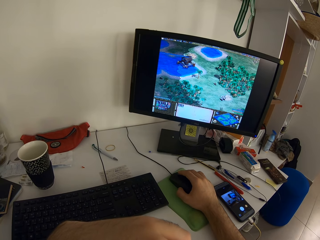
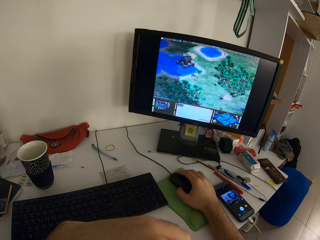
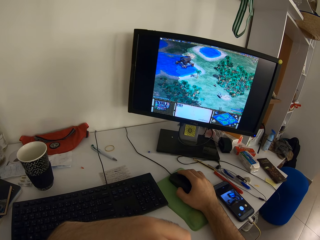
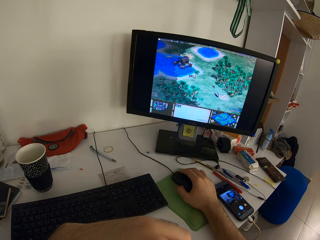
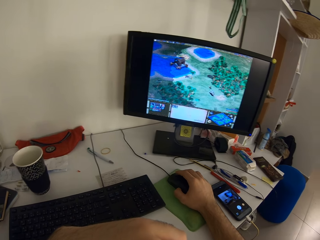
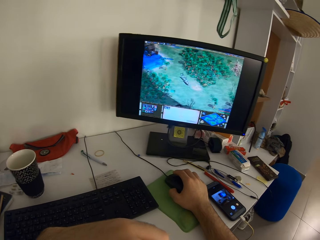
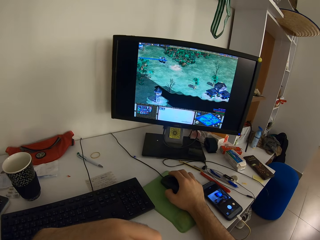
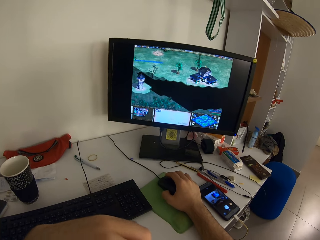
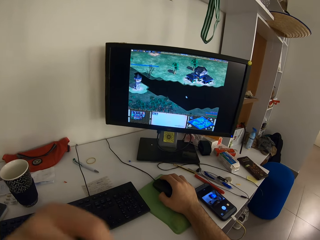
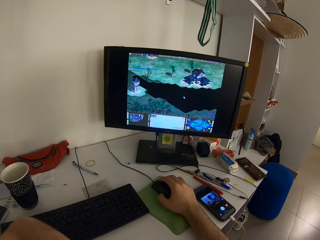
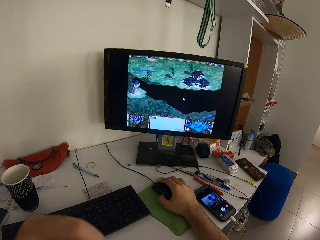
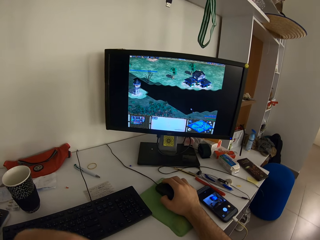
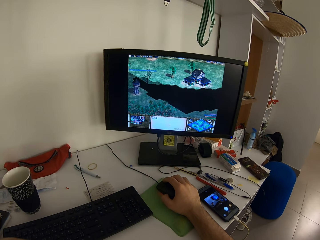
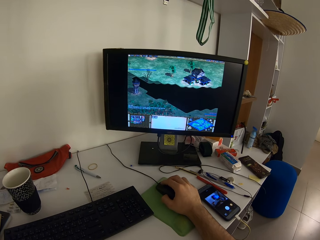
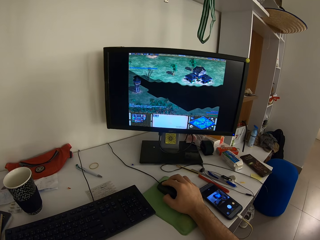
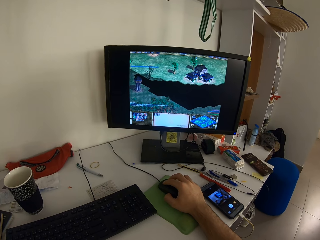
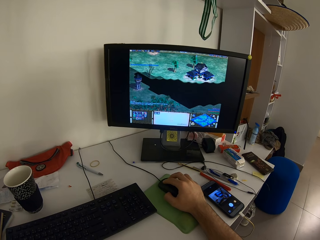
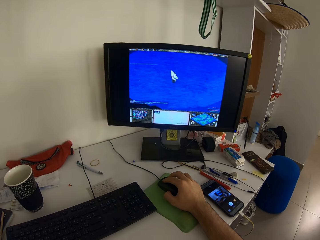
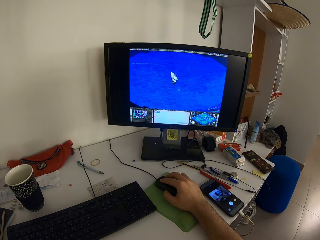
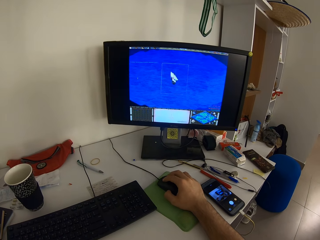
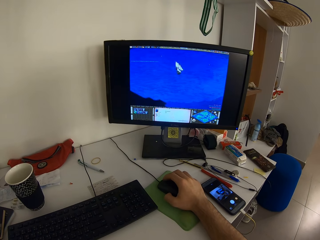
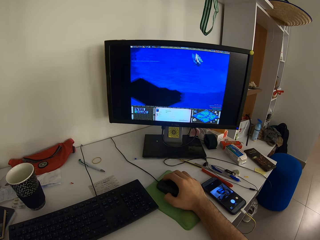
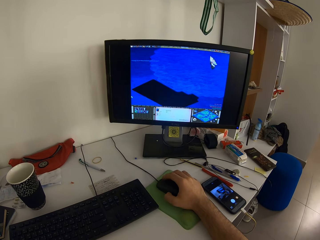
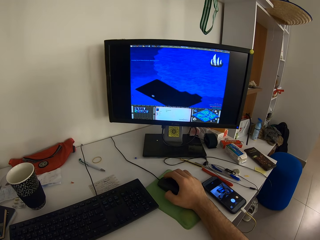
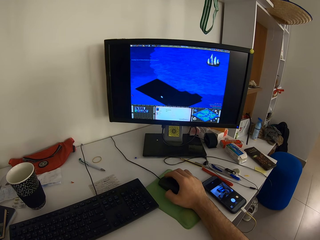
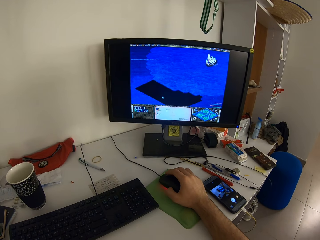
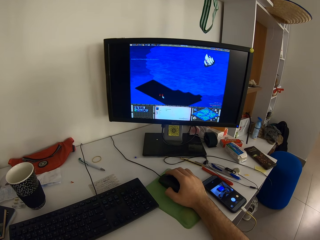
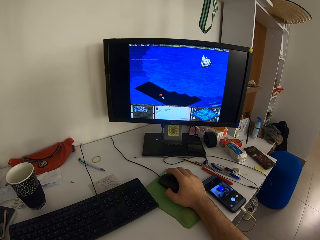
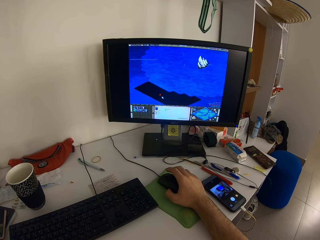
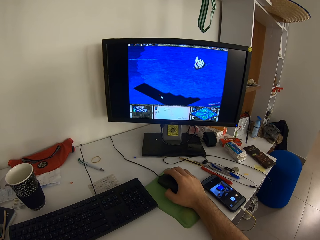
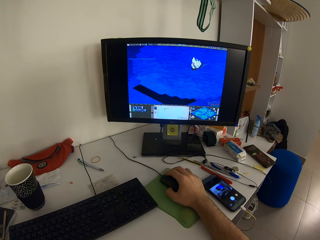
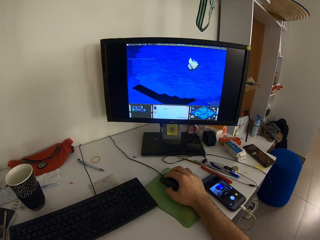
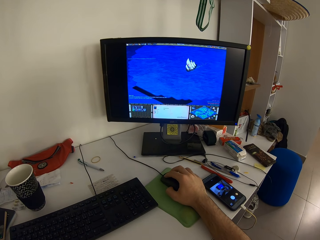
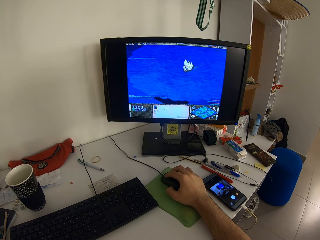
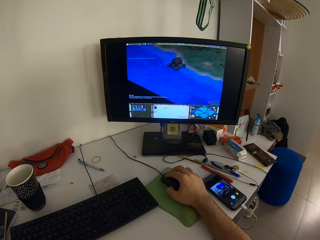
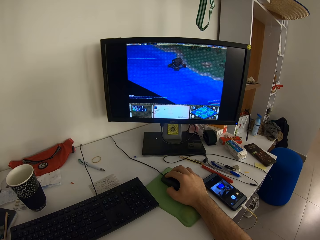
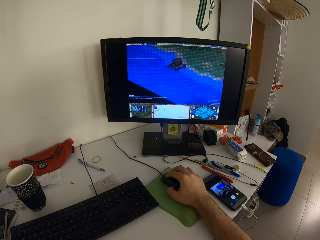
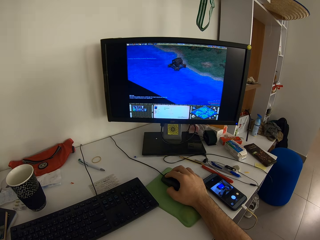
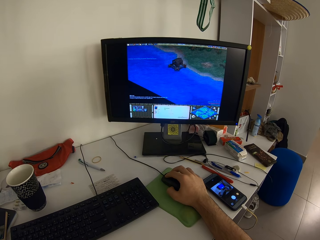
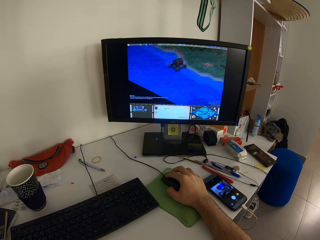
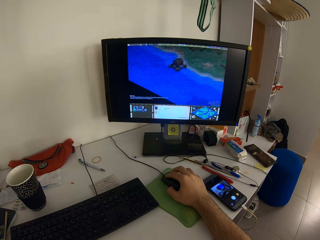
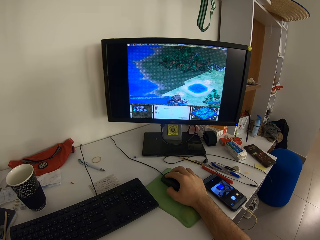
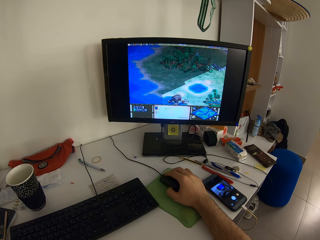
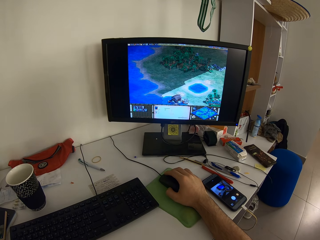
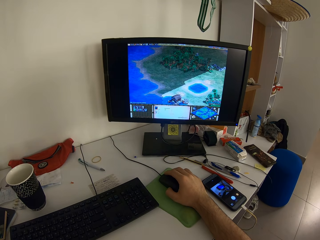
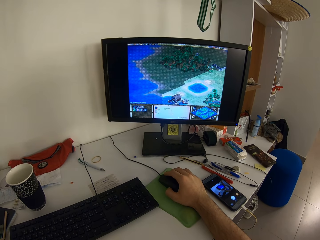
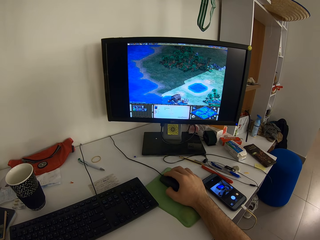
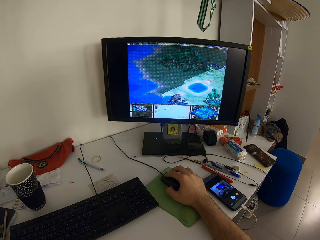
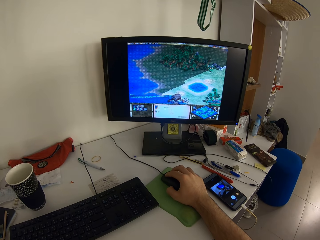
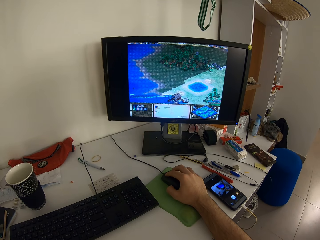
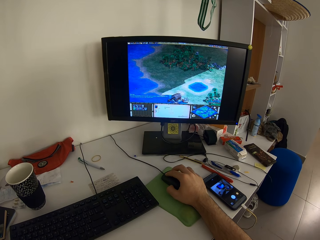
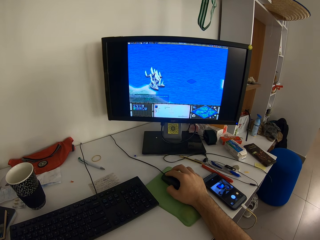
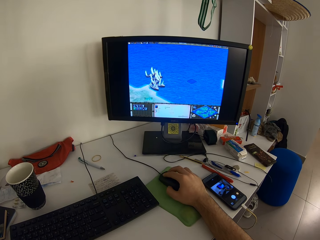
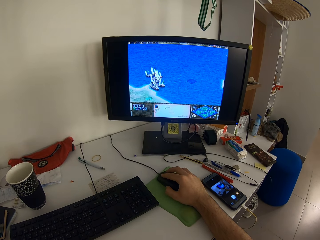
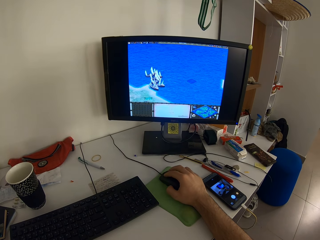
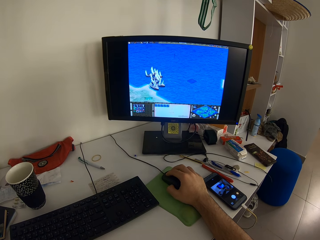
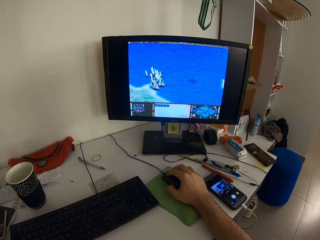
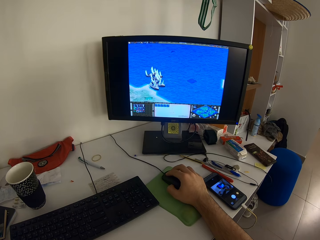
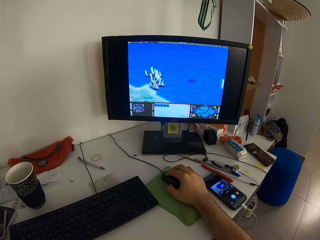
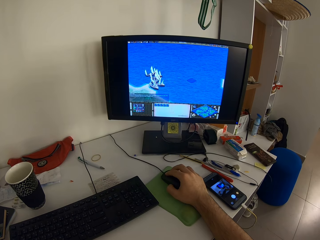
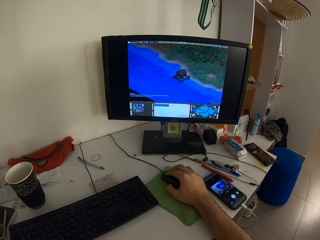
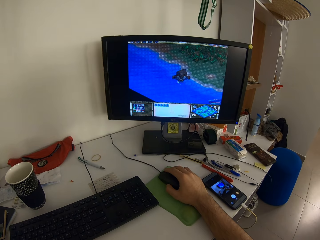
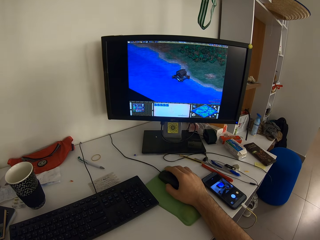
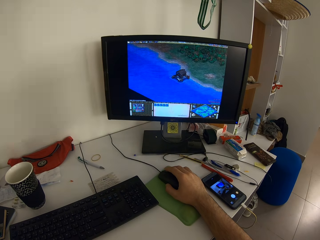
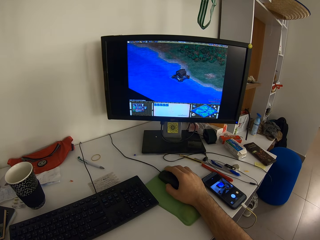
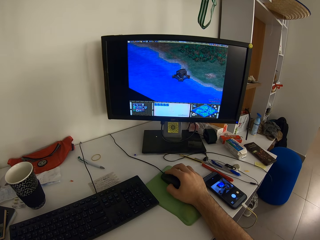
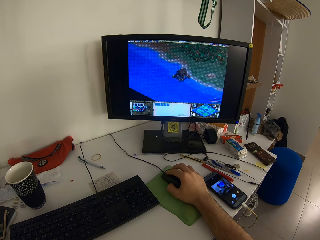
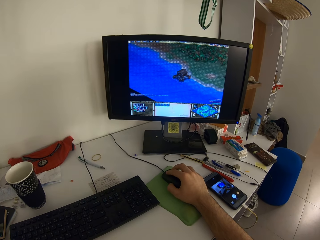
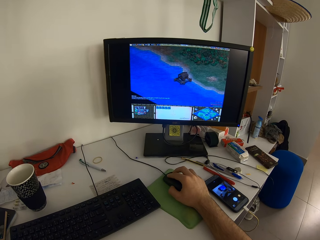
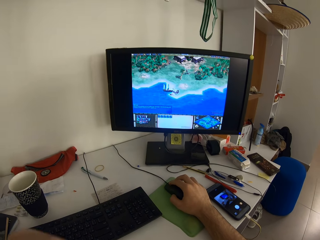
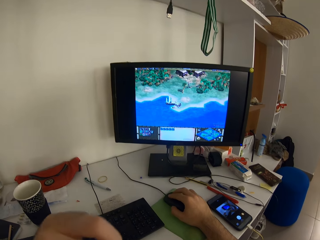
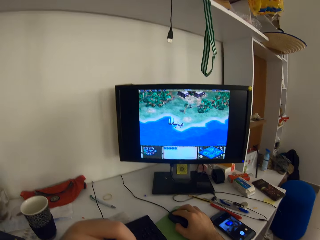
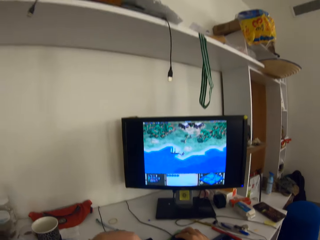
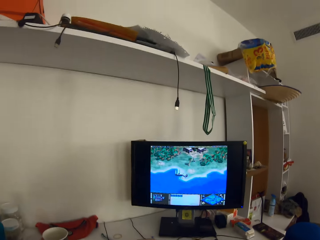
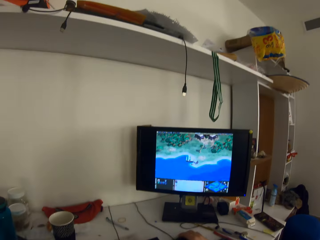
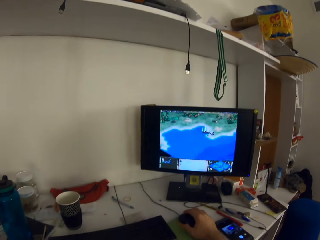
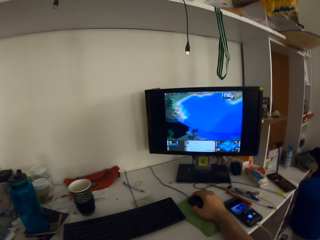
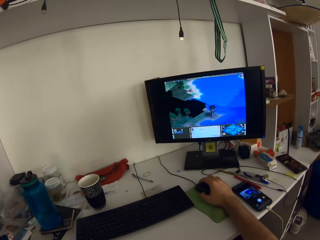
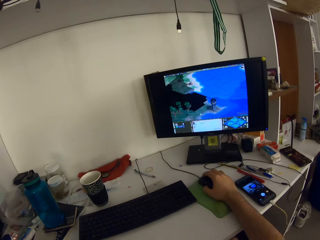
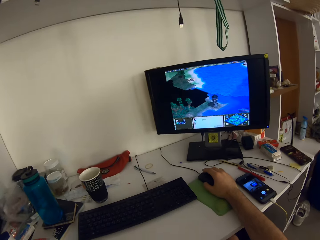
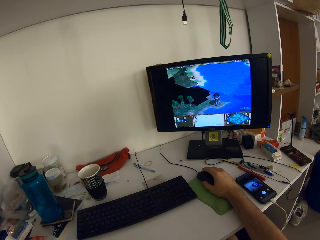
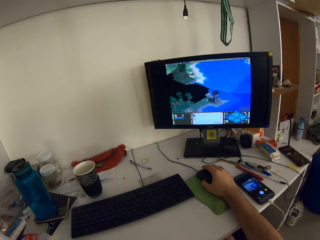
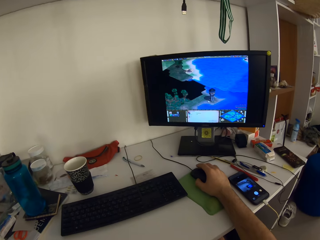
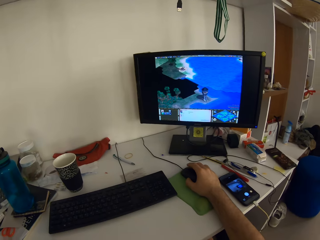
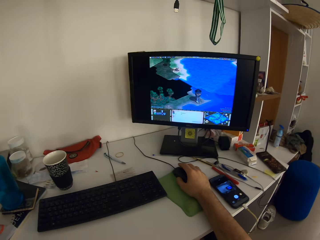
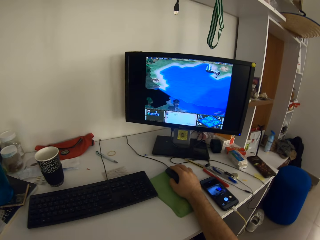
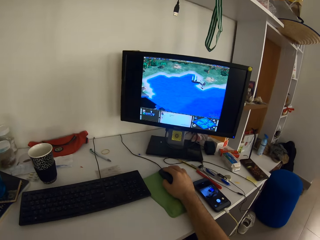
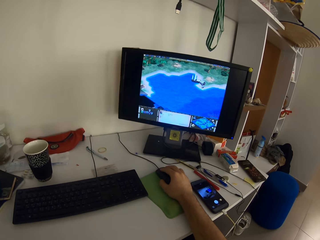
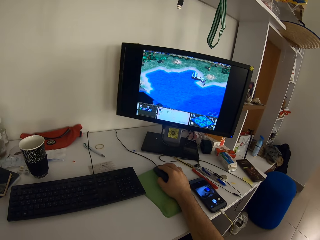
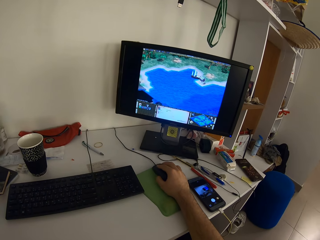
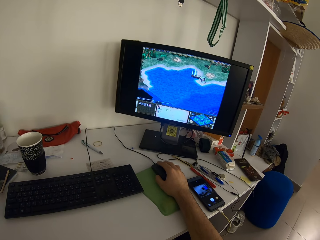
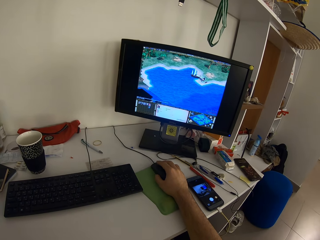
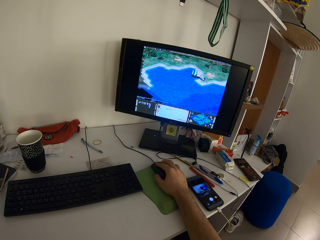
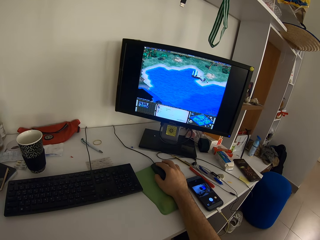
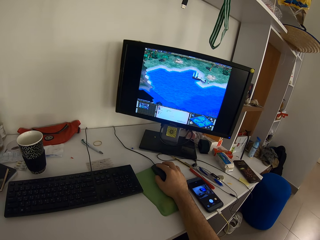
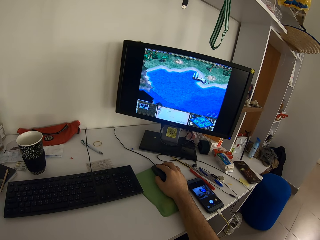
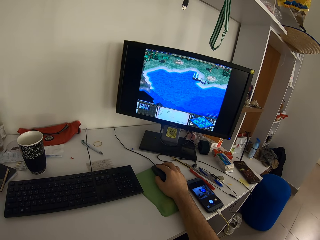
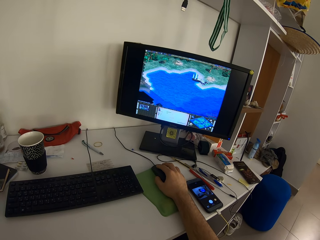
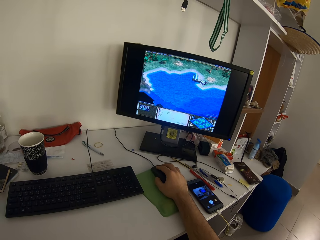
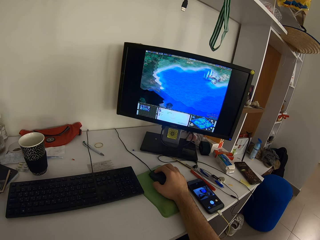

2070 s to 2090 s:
The camera wearer moves the left hand. They move the left hand again.

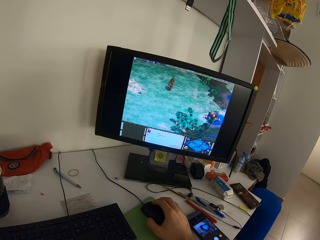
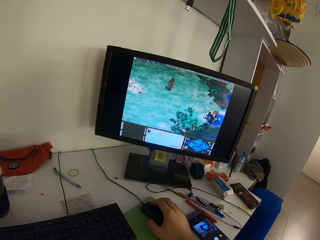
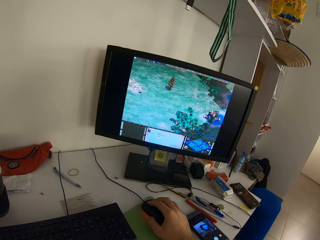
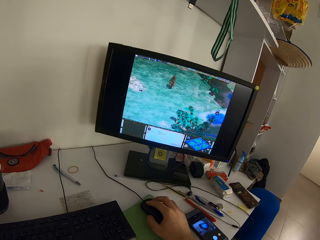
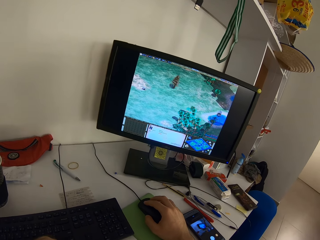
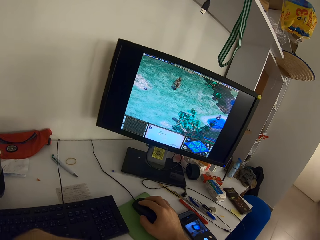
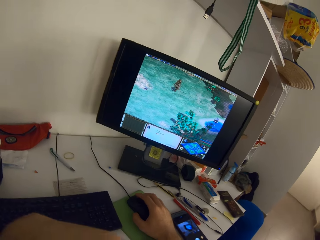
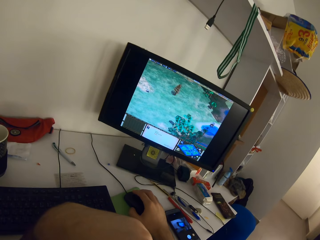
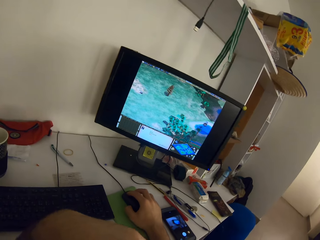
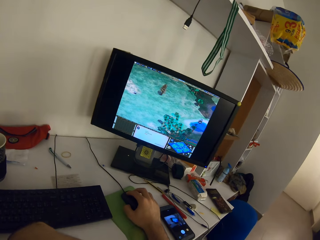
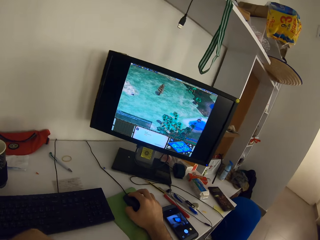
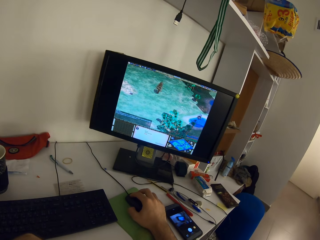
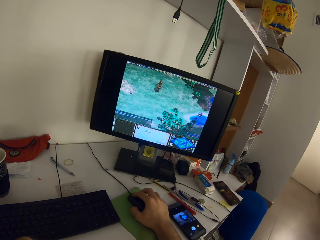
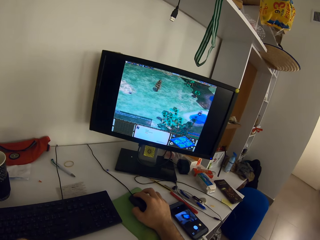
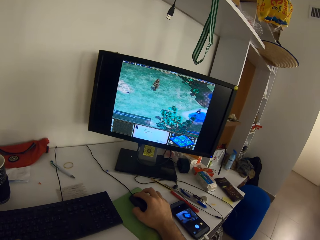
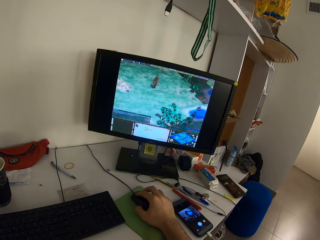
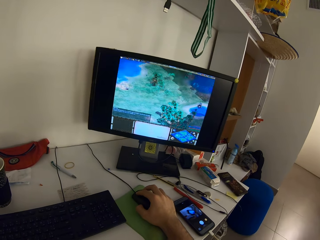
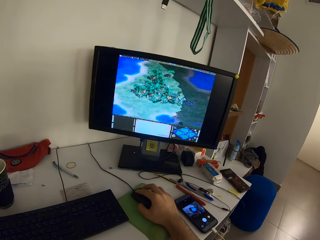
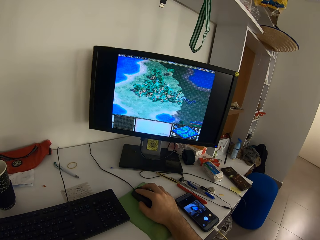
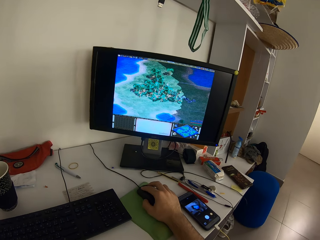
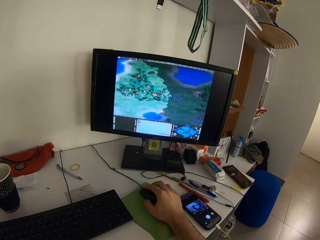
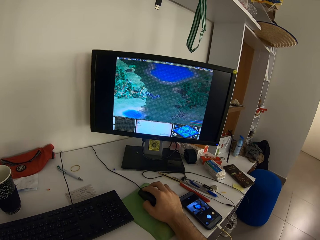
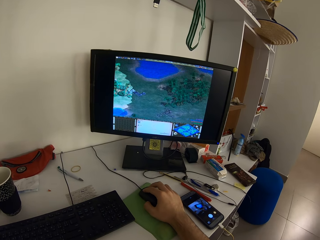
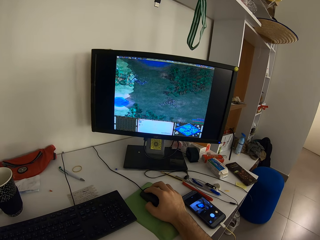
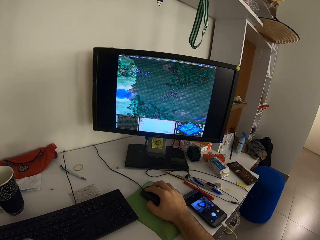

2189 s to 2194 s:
The camera wearer moves the left hand.
